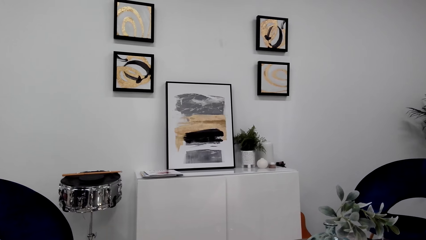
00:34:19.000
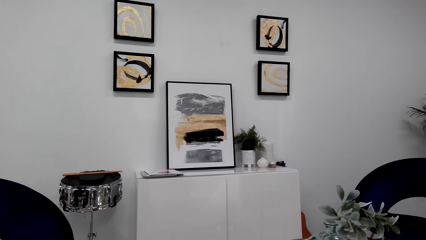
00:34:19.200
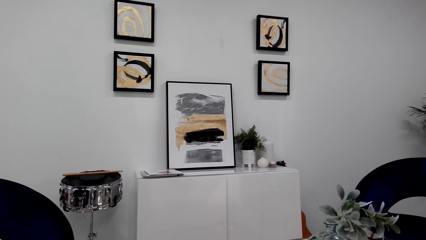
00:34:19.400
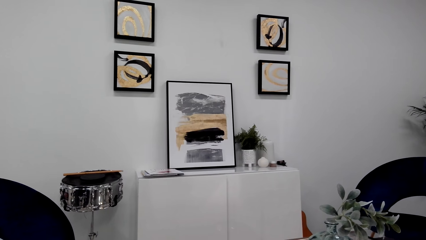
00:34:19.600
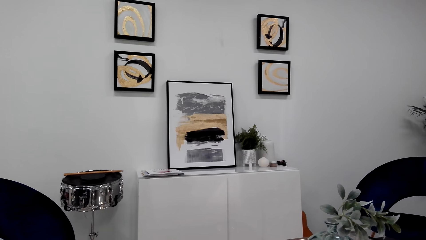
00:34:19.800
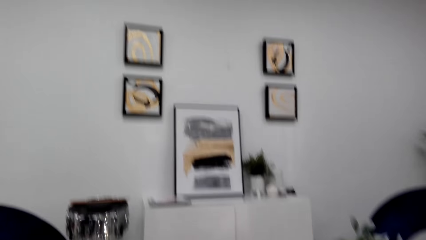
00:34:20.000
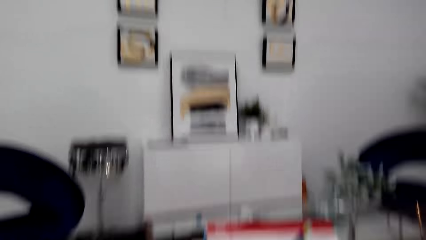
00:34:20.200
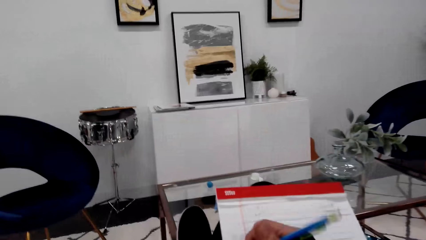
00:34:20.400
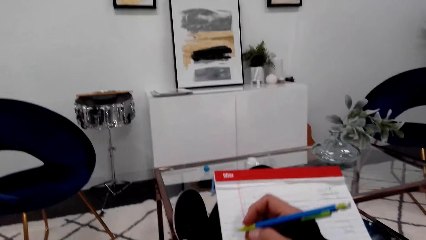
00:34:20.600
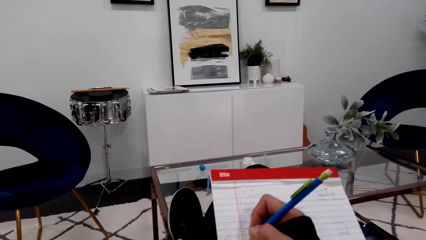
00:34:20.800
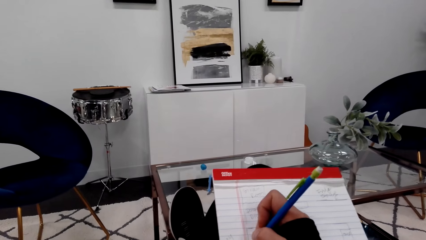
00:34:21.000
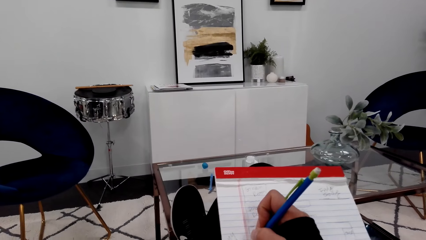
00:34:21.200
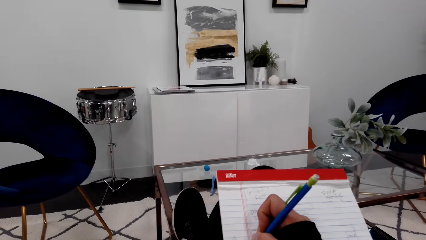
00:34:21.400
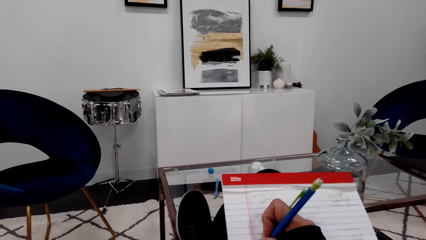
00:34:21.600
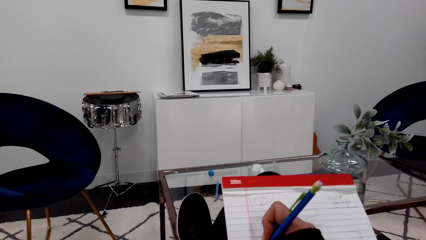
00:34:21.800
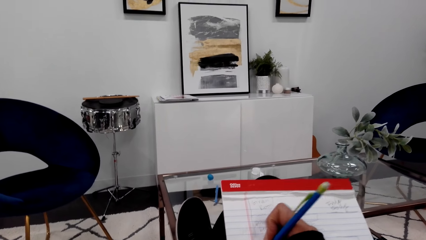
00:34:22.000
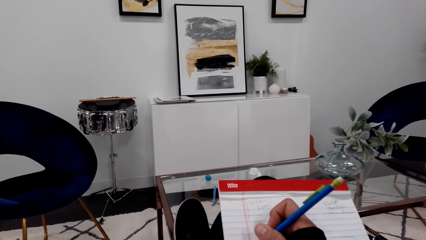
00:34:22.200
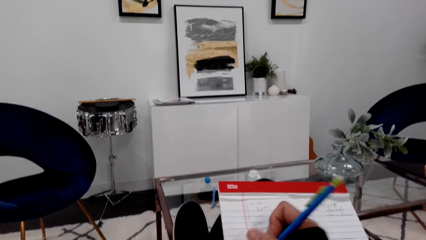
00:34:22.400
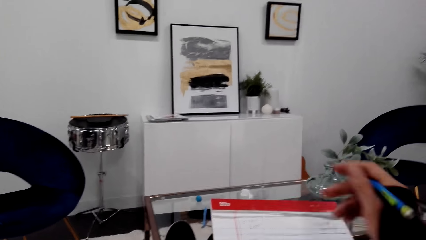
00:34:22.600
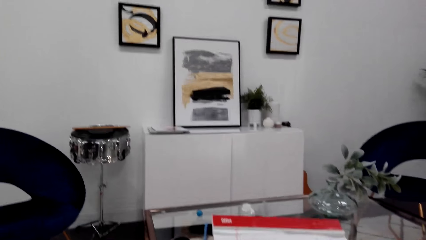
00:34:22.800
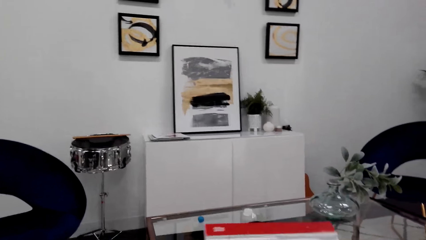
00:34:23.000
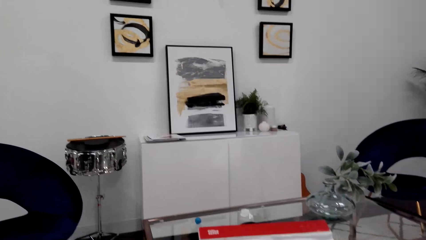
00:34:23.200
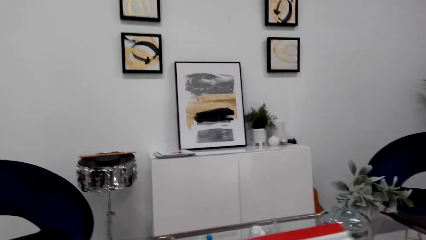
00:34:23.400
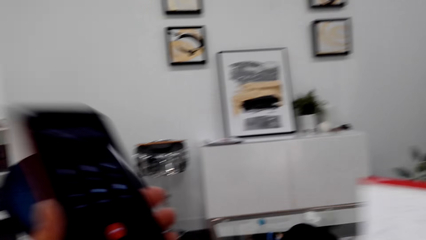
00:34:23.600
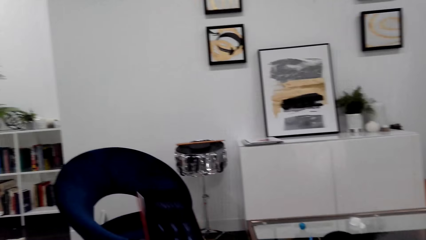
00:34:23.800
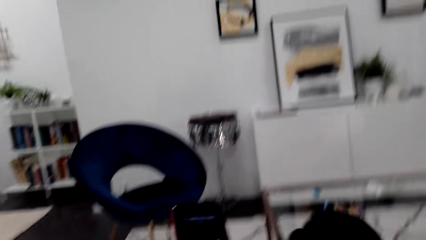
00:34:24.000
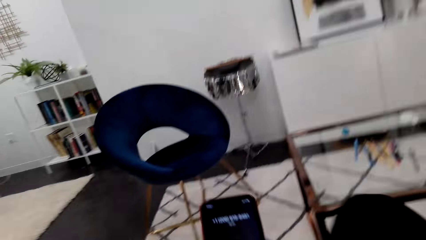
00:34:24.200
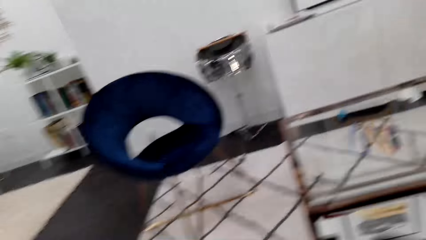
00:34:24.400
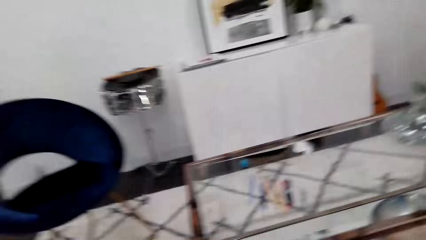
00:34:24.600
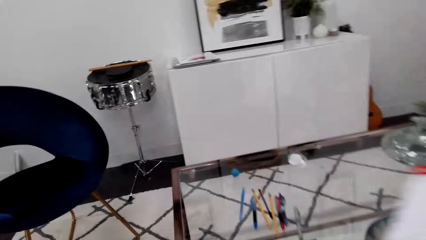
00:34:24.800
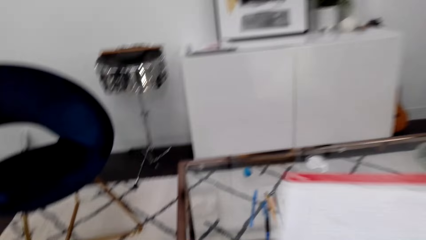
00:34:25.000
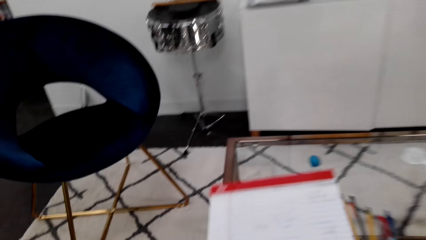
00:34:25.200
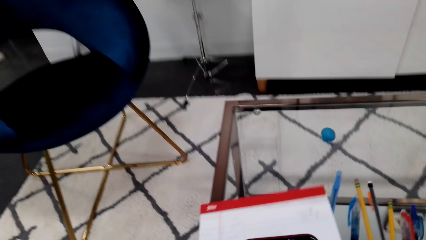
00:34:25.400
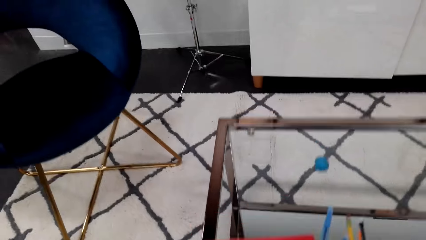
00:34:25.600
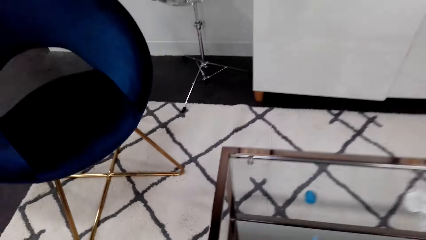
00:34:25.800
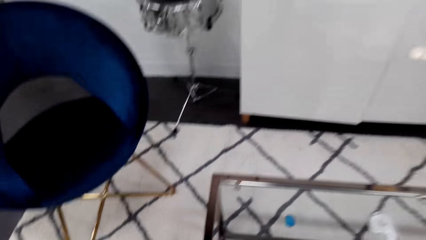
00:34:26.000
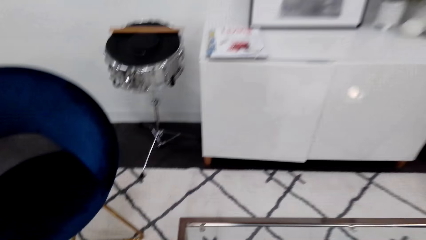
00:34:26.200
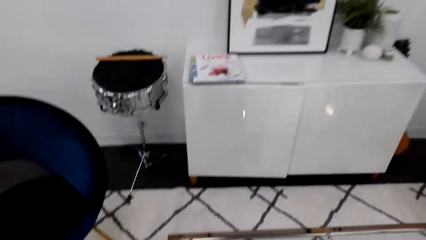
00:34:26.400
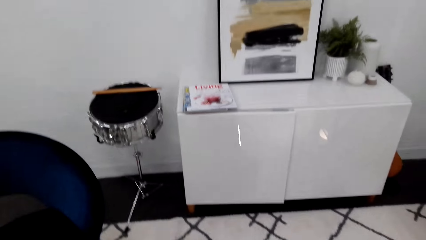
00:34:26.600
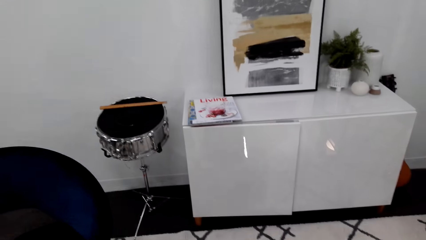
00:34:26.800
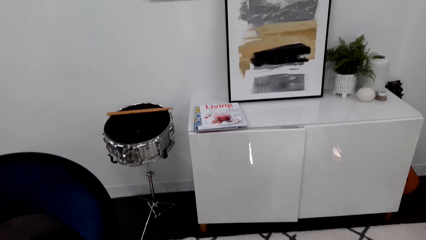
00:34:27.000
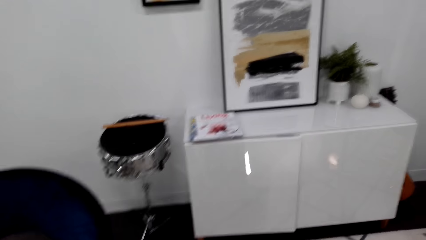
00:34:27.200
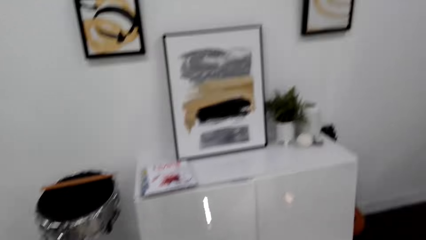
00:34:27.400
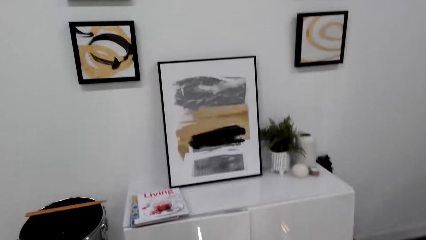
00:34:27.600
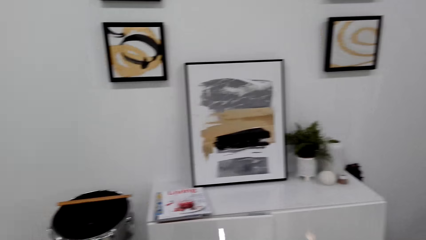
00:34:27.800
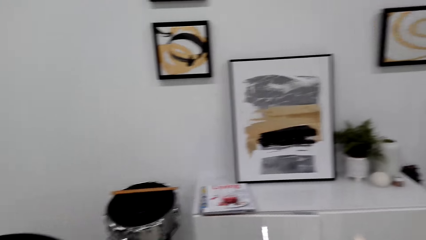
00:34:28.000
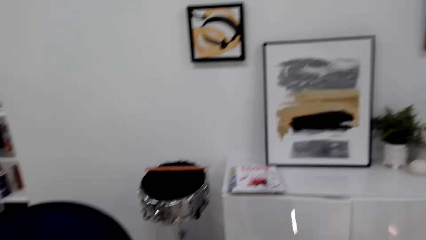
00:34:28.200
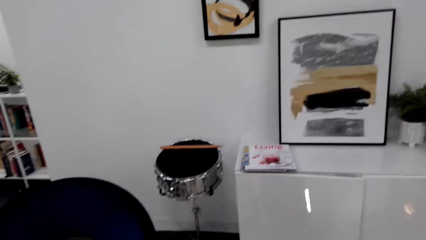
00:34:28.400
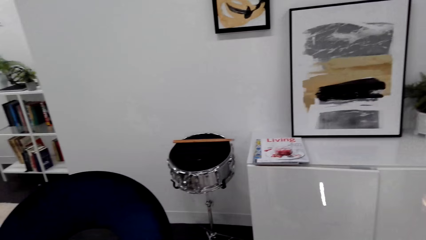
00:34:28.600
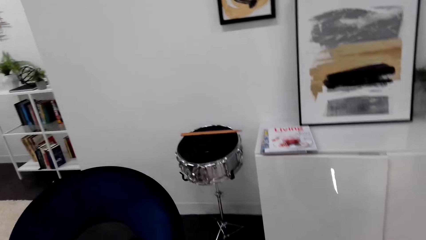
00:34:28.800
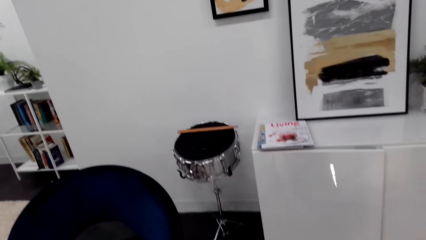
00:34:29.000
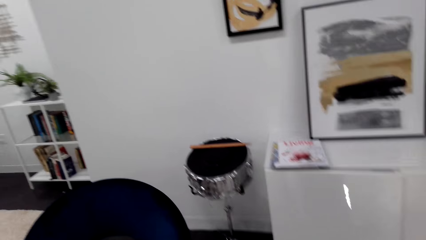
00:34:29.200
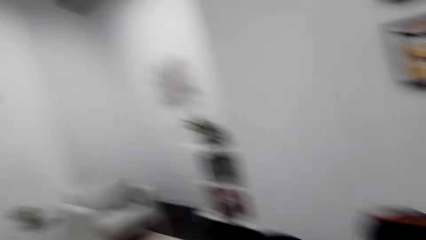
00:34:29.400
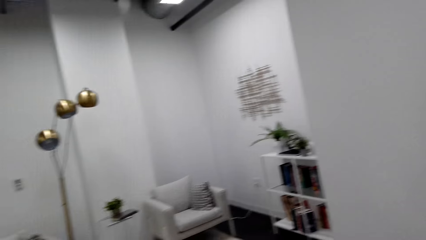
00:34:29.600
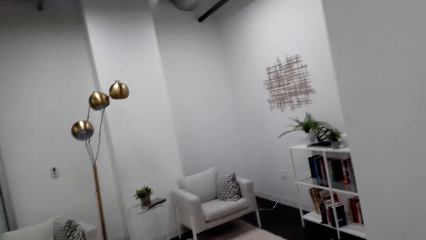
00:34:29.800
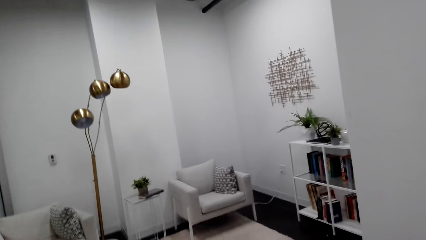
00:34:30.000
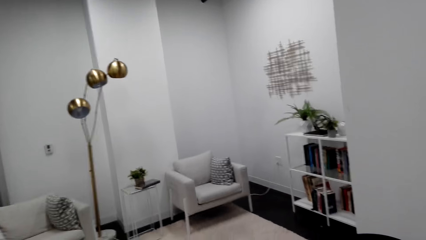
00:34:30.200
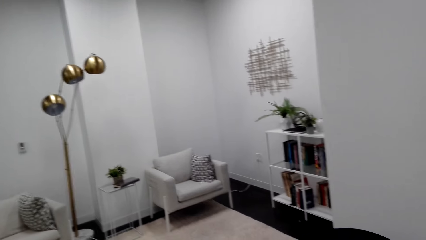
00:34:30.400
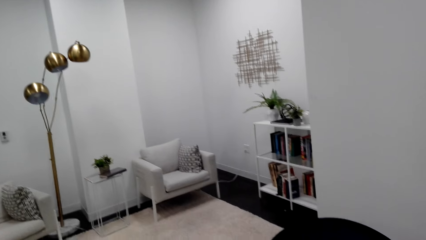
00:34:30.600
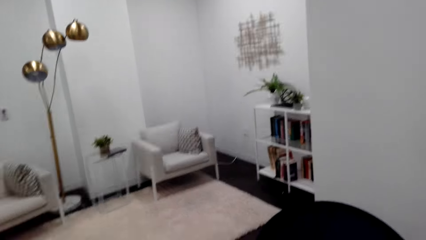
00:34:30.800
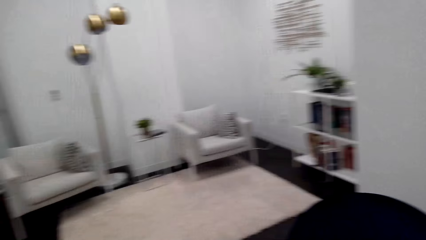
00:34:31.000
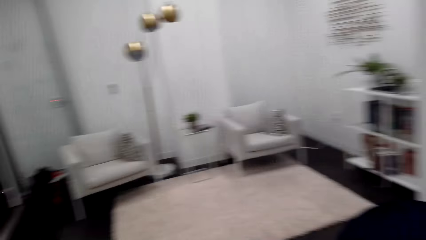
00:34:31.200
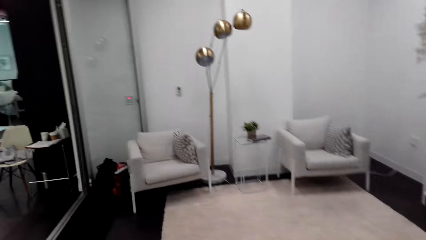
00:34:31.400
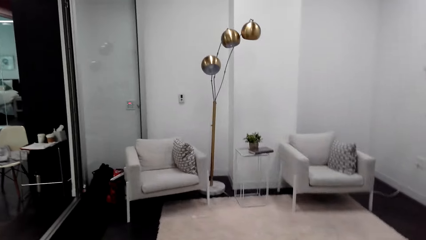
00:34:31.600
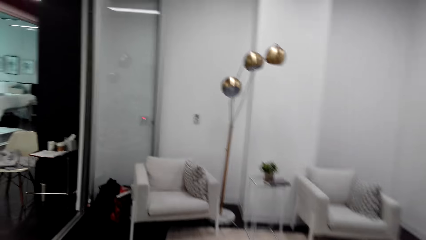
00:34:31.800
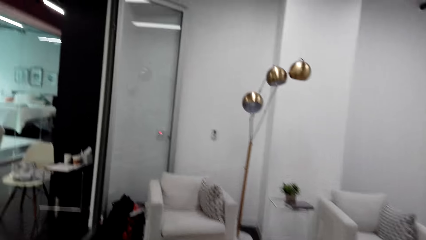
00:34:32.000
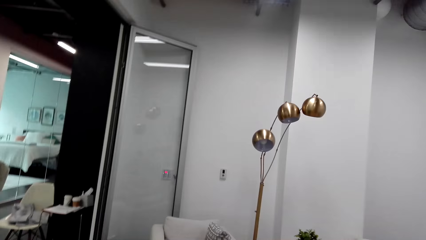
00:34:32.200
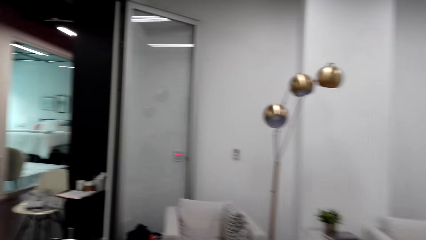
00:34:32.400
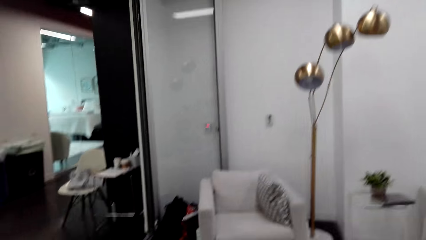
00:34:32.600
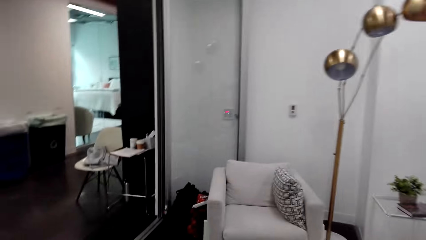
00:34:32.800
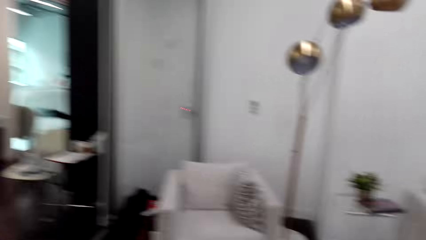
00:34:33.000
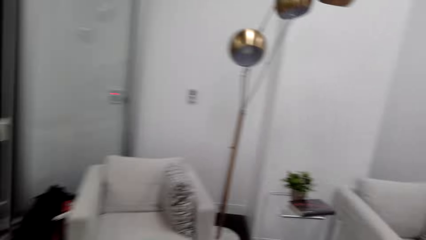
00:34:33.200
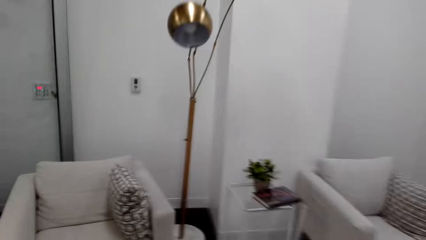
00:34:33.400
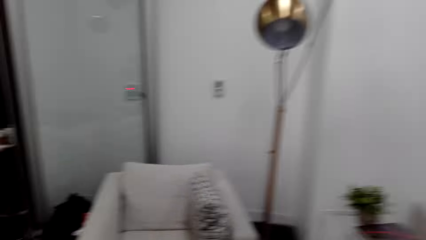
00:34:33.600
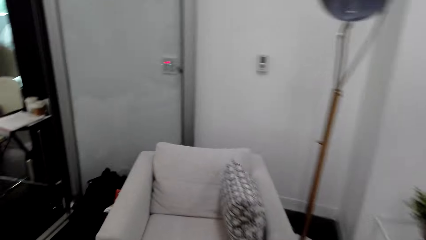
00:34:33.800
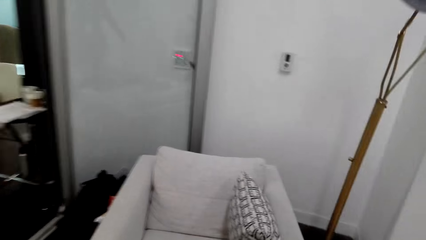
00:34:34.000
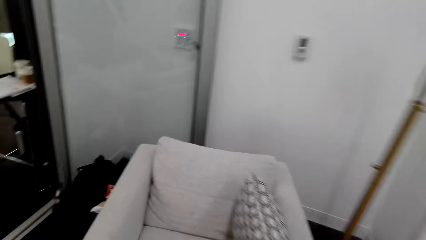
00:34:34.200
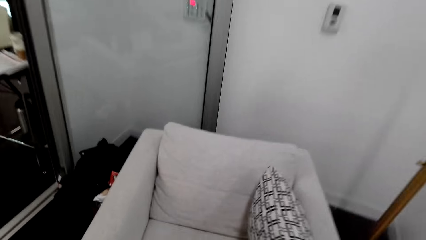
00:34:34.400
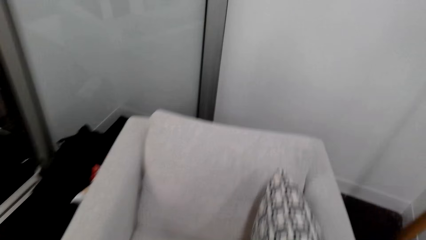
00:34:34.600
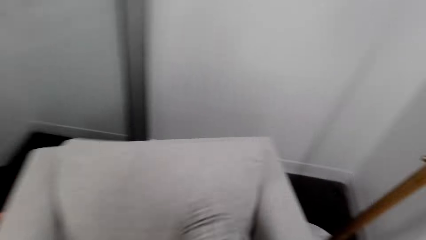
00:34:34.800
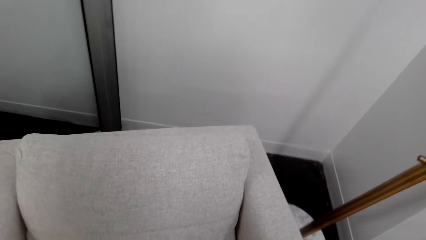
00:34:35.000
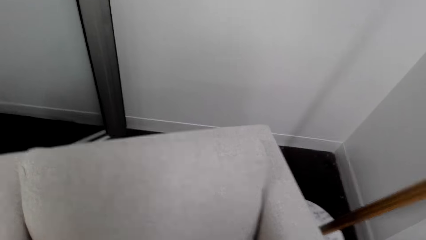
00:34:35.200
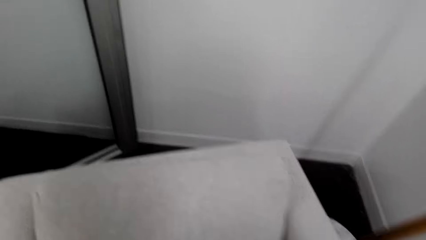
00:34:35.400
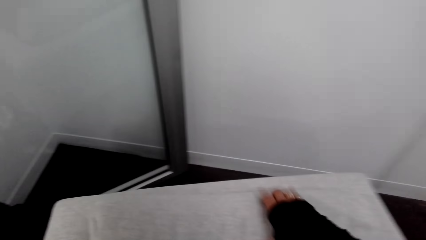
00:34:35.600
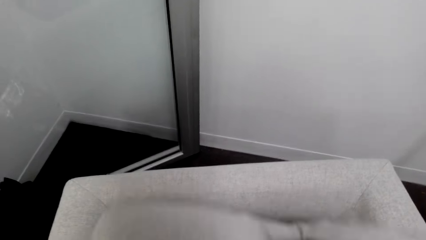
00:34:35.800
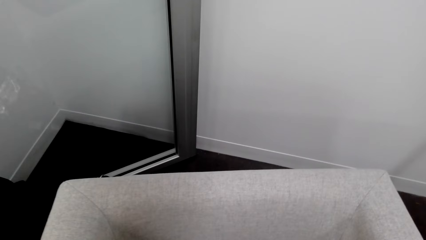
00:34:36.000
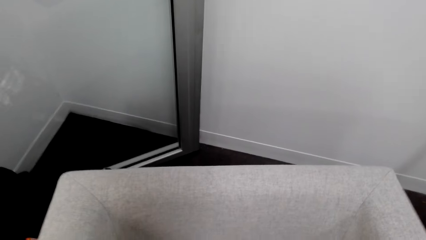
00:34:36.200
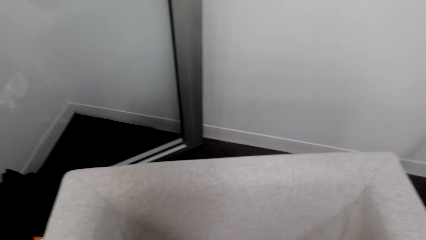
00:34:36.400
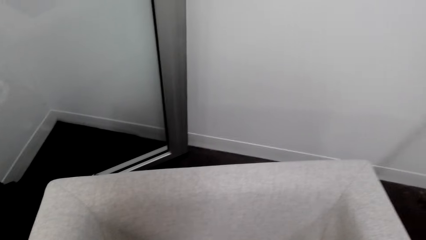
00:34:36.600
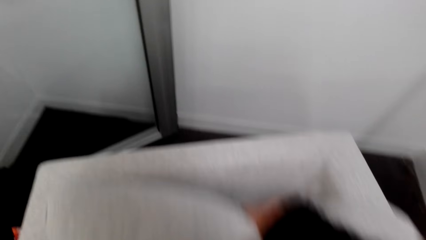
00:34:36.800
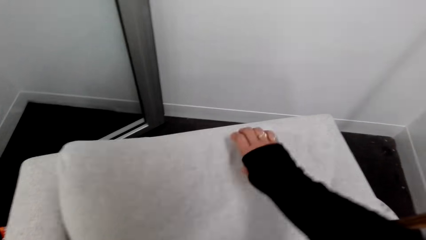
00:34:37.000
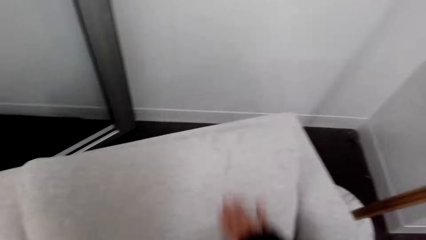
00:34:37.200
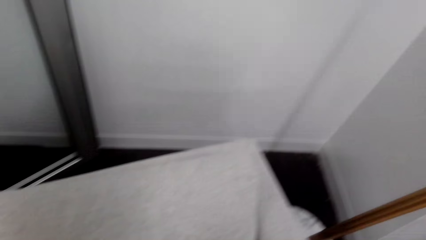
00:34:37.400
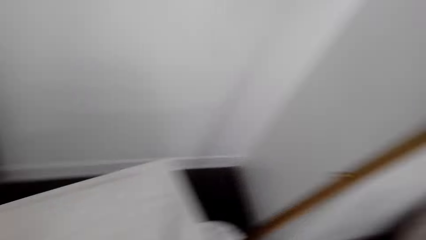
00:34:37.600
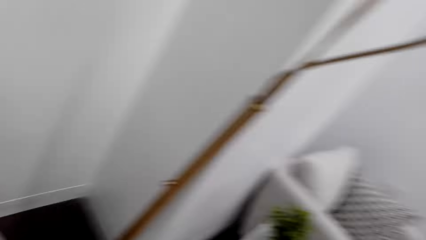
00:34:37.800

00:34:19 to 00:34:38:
The camera wearer converses. They write on the book. They hold the book. They put the book on the table. They look around the room. They walk on the room. They are looking for something. They move the pillow.
